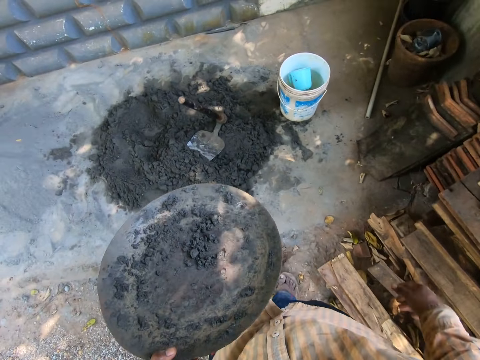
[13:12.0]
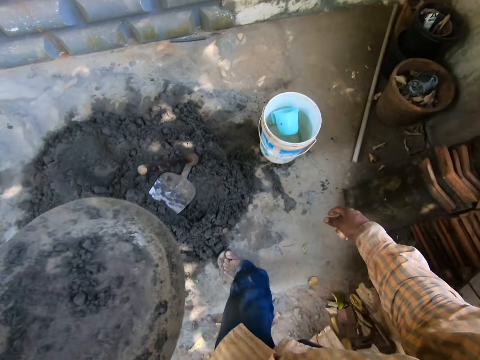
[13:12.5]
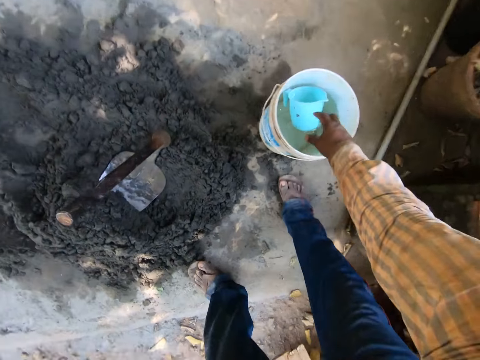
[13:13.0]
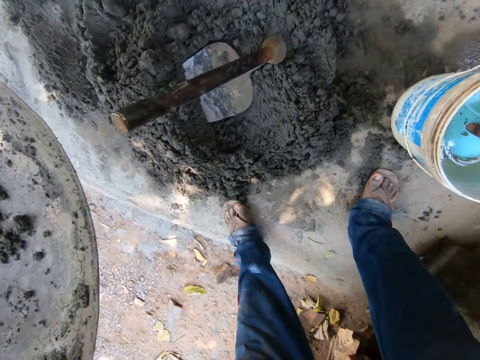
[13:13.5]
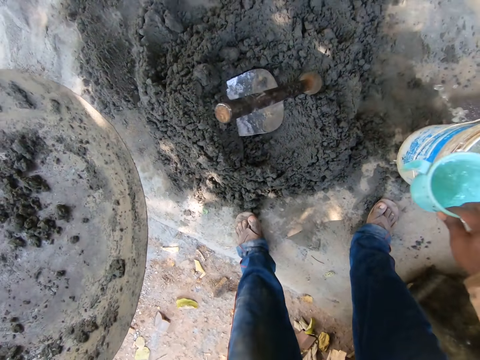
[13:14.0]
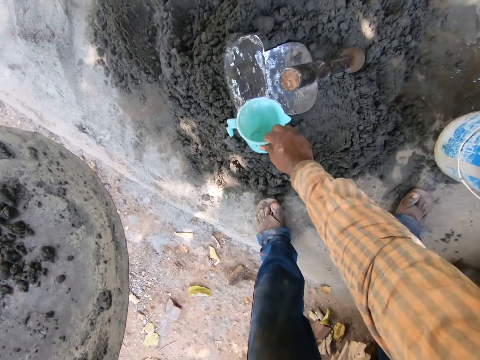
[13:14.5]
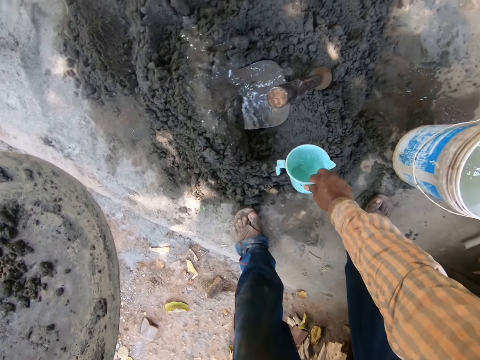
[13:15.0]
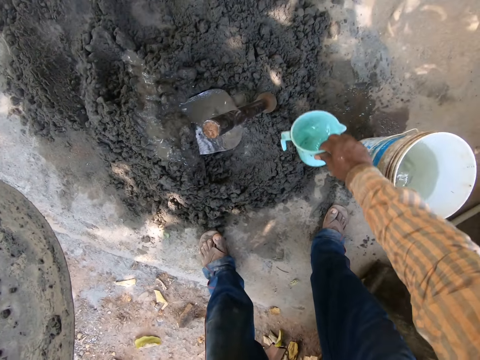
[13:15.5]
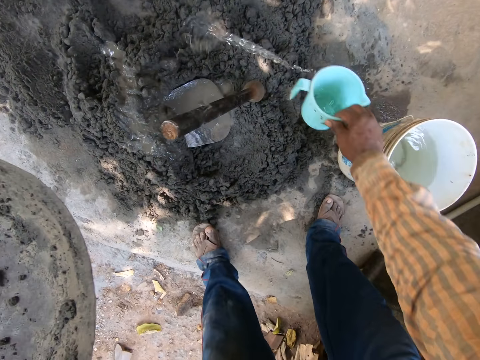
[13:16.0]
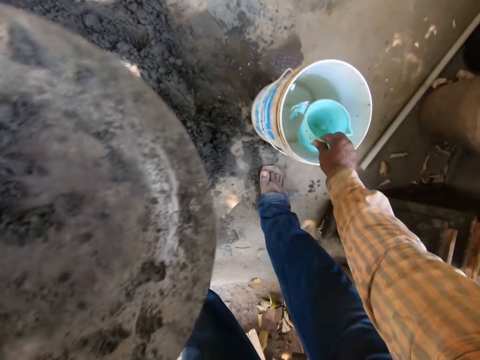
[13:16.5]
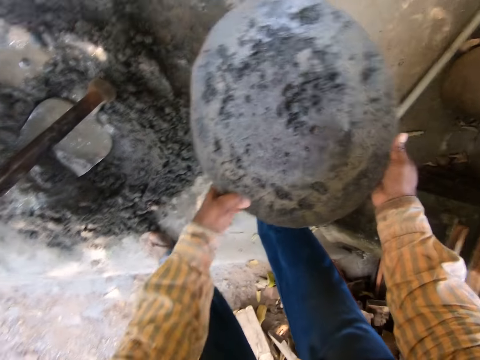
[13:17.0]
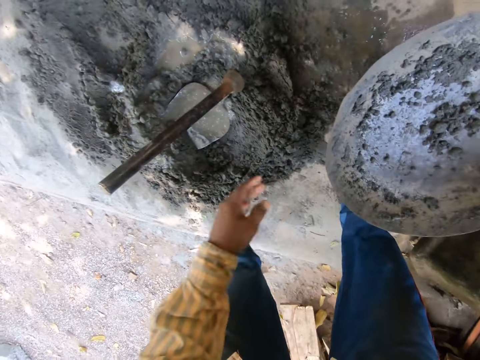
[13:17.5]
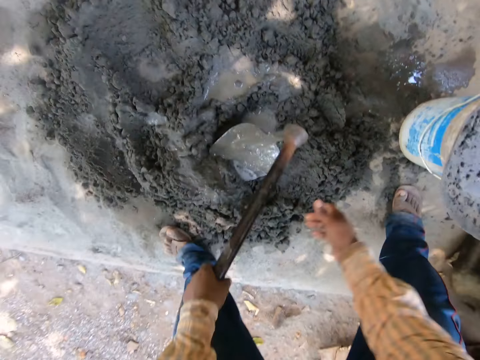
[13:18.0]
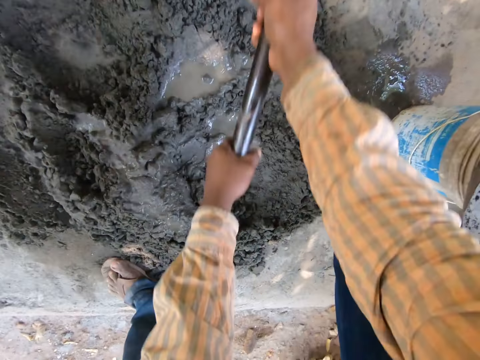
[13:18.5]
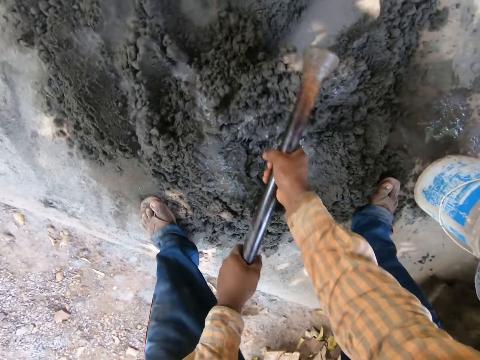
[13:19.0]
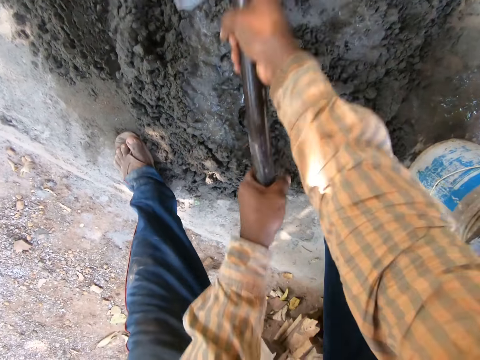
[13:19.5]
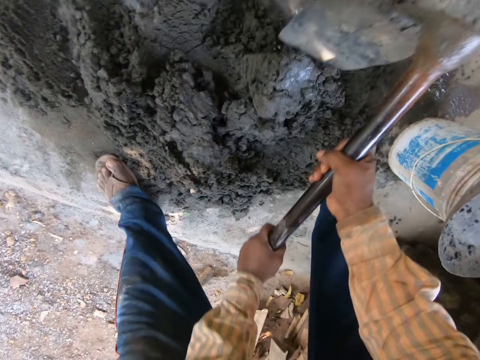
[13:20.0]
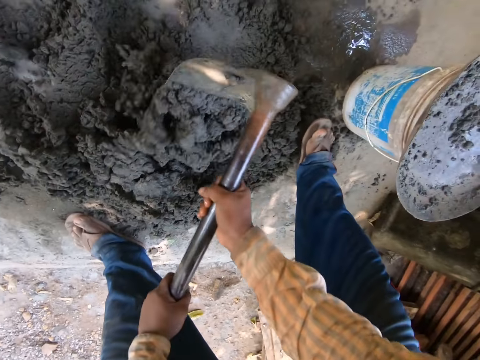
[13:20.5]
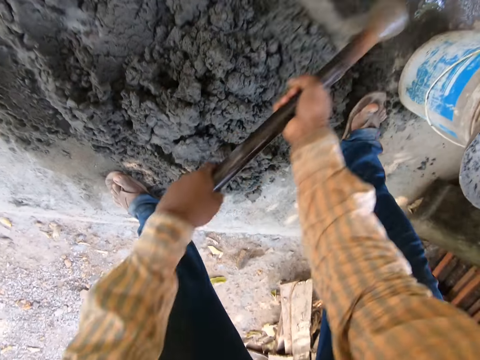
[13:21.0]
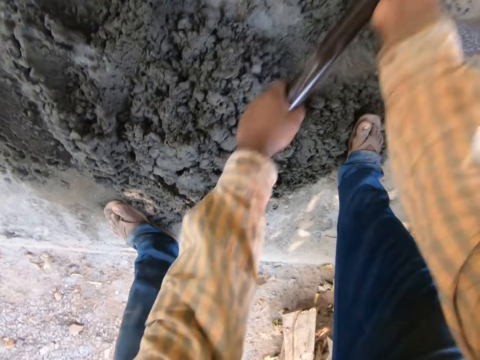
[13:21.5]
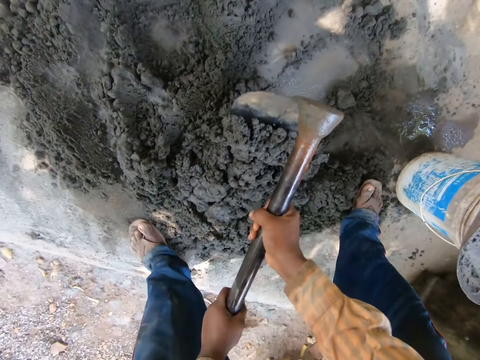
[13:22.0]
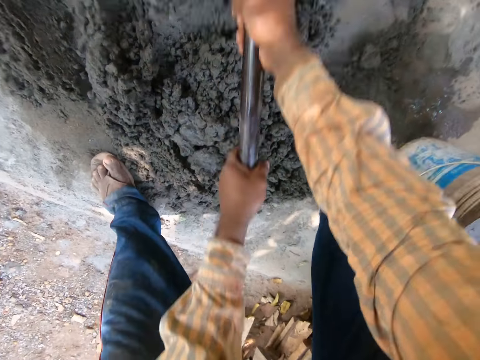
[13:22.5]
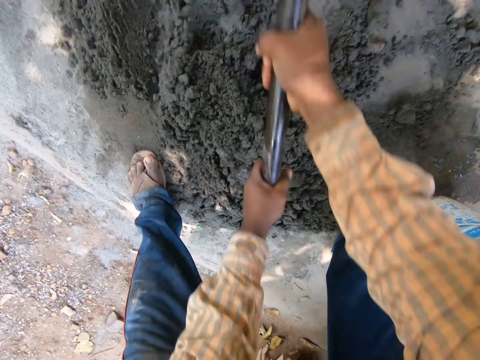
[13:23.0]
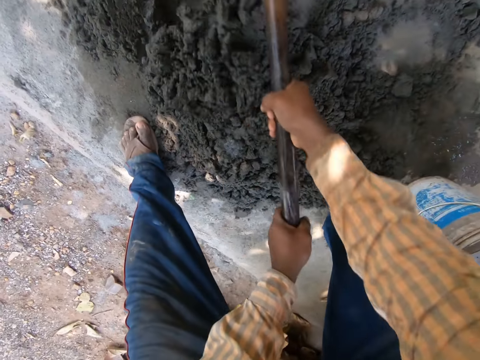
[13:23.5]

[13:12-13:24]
The camera wearer scoops water from the bucket on the ground with the cup in his right hand. He pours water from the cup onto the pile of concrete on the ground with his right hand. He drops the cup into the bucket on the ground with his right hand. He holds the head pan with both hands and places the head pan on the bucket on the ground with both hands. He holds the hoe on the ground with his left hand. He holds the hoe on the ground with both hands. He mixes mortar on the ground with the hoe in both hands.

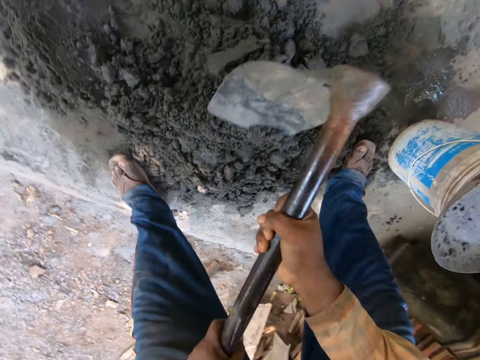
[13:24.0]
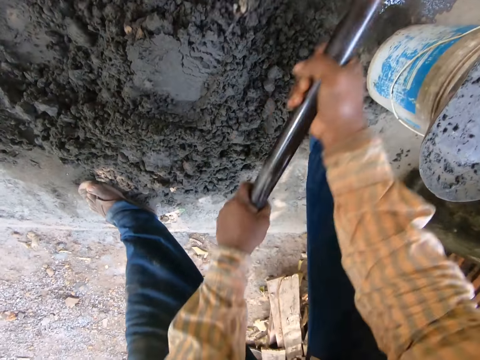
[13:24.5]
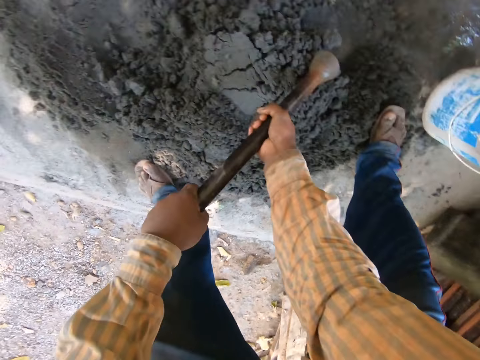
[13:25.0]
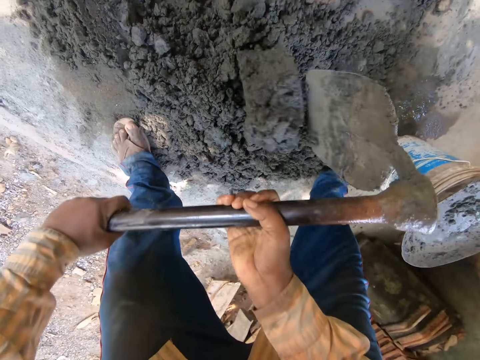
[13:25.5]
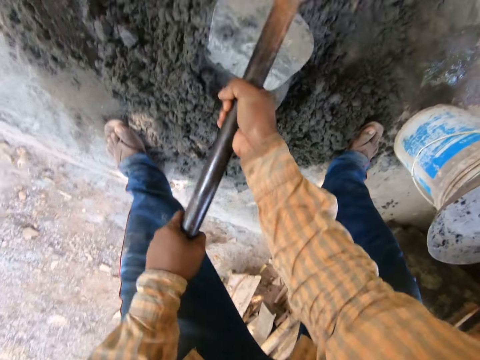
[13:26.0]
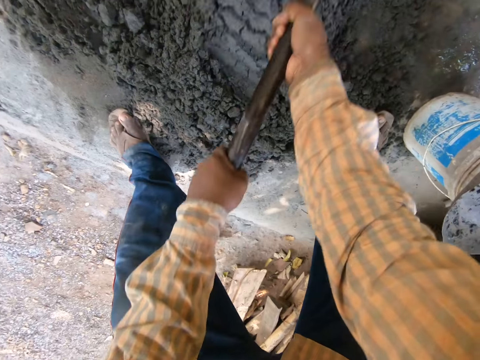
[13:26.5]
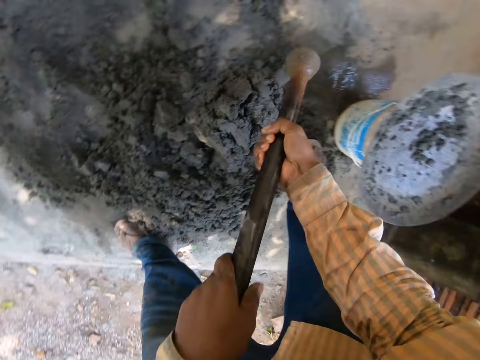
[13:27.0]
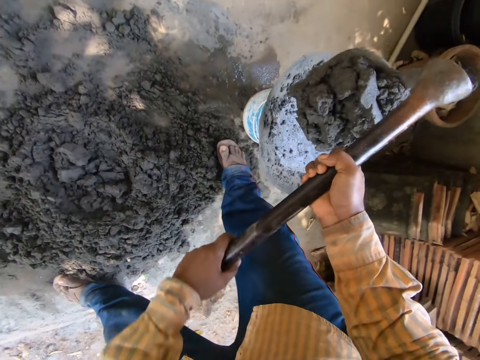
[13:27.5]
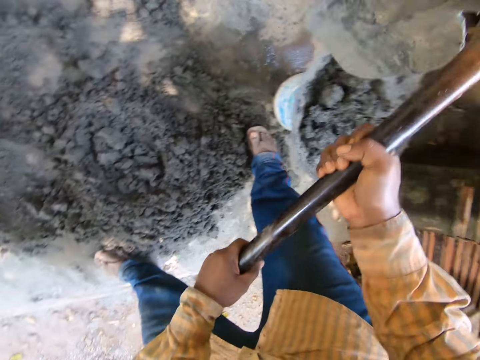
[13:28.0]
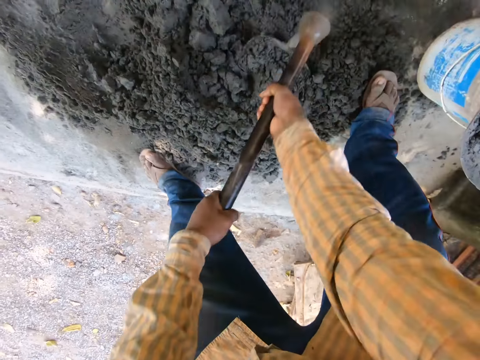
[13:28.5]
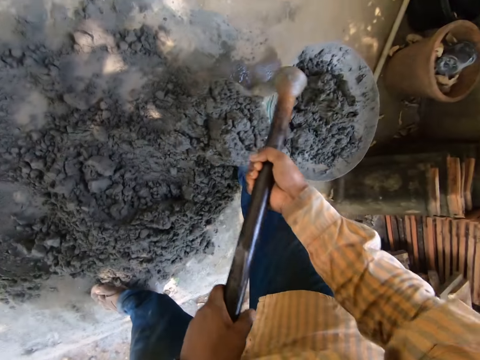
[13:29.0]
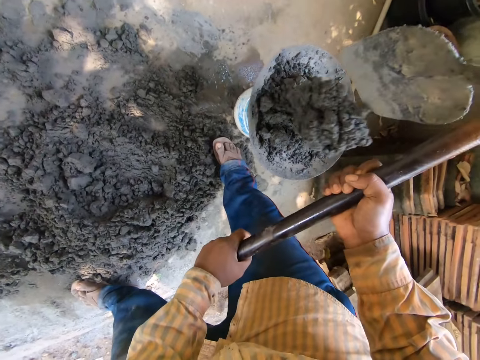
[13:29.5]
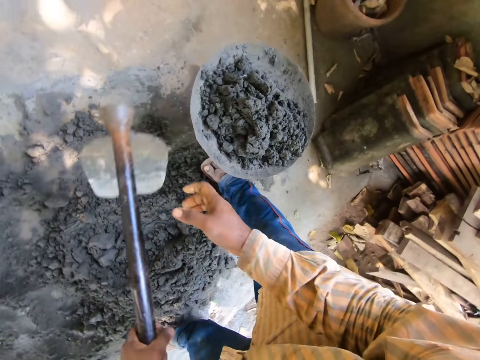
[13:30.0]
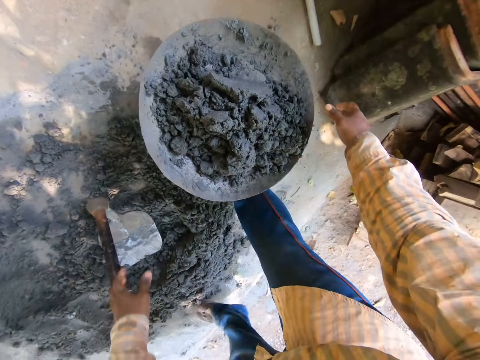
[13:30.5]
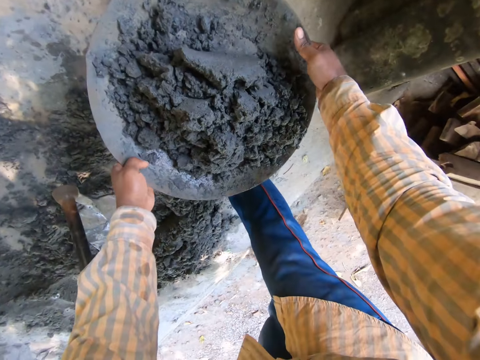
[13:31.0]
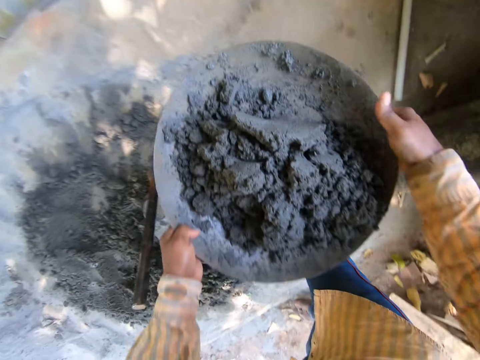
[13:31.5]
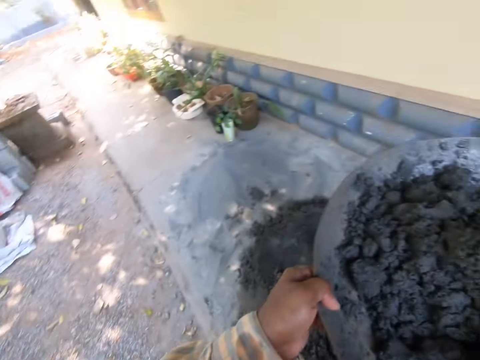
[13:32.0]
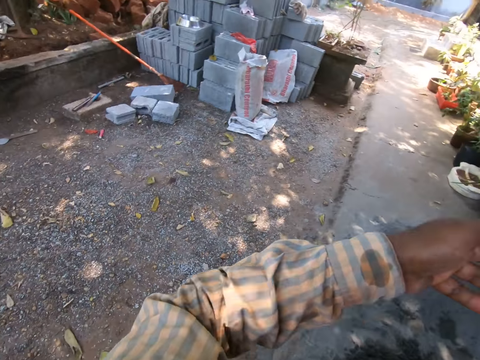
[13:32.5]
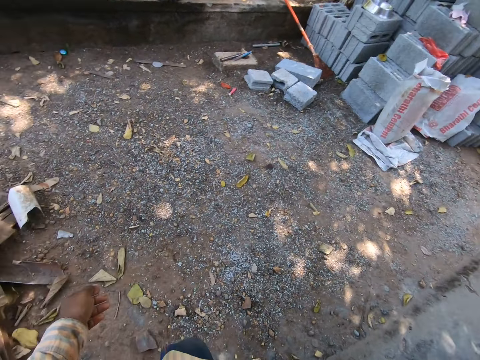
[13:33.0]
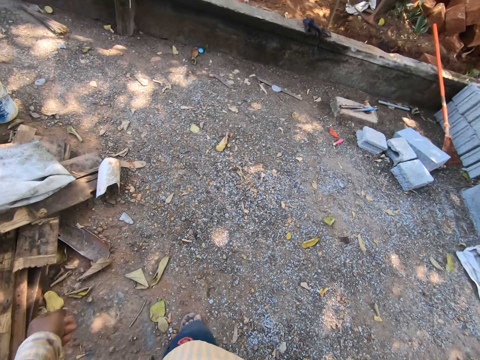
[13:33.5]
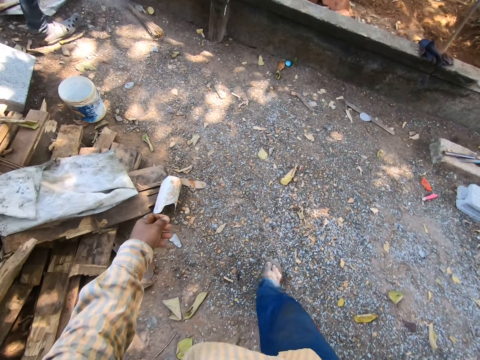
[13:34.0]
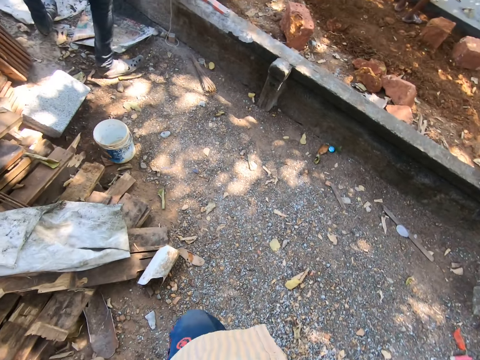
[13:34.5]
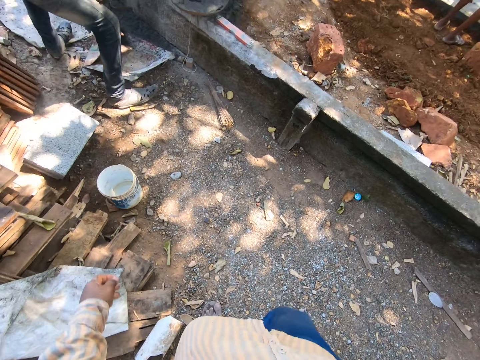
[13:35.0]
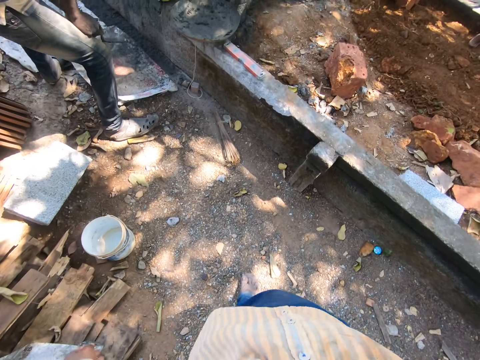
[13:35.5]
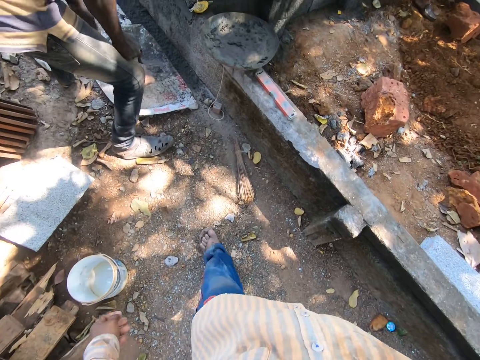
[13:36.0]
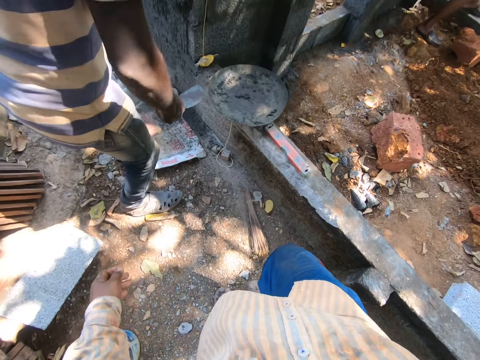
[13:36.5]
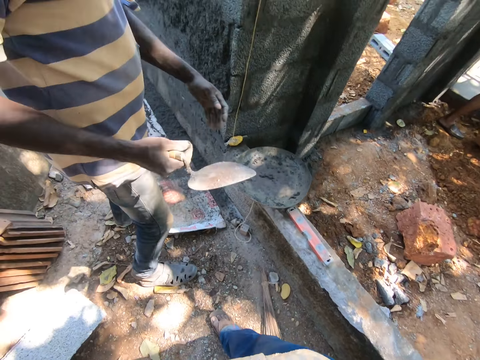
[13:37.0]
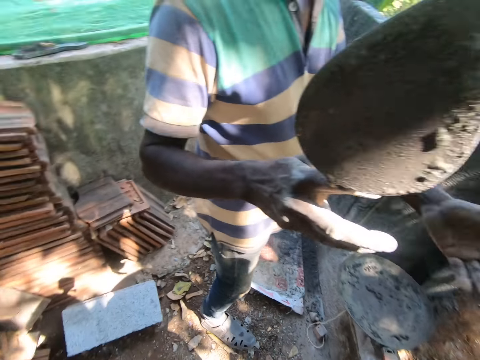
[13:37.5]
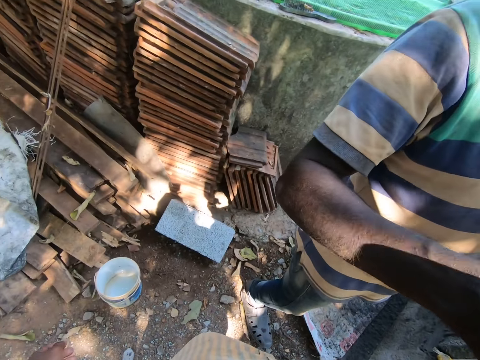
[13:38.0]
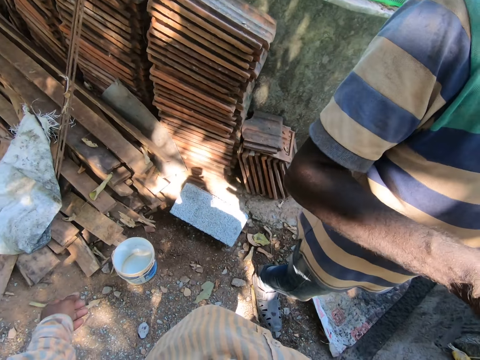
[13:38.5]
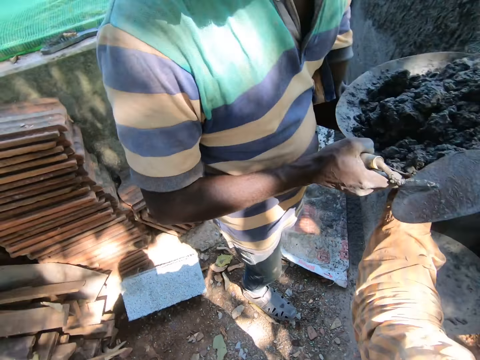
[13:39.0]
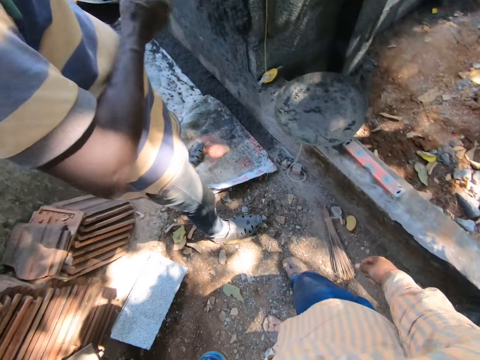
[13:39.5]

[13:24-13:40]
The camera wearer packs mortar from the ground with the hoe in both hands. He pours mortar into the head pan on the bucket with the hoe in both hands. He packs mortar from the ground with the hoe in both hands. He pours mortar into the head pan on the bucket with the hoe in both hands. He holds the hoe with his left hand. He drops the hoe on the ground with his left hand. He holds the head pan on the bucket with his right hand. He holds the head pan on the bucket with both hands. He picks up the head pan from the bucket with both hands. He carries the bucket with cement. He adjusts the head pan on his right hand with his left hand. He removes his left hand from the head pan in his right hand. He walks. A man picks up a sack from the ground with his left hand. The man drops the sack on the ground with his left hand. The man collects the head pan from the camera wearer with both hands.
